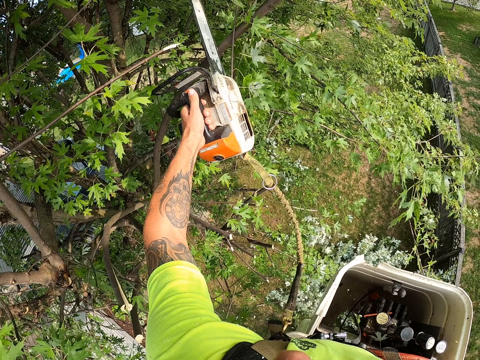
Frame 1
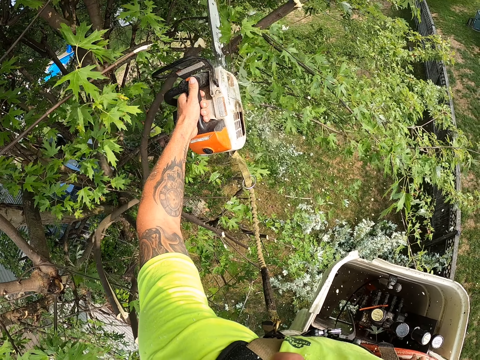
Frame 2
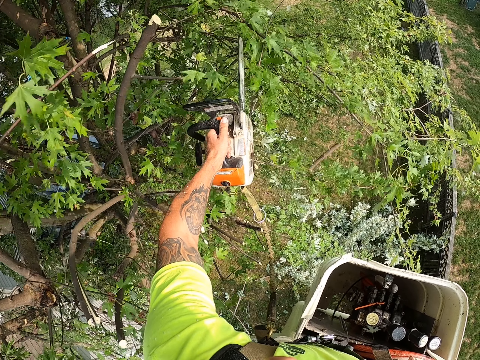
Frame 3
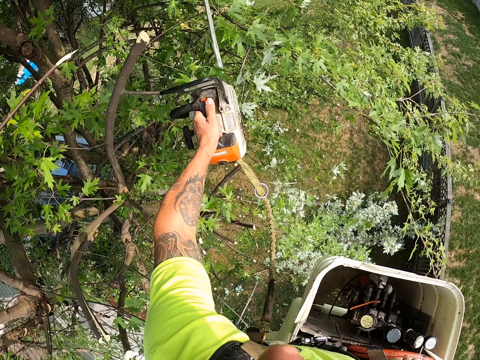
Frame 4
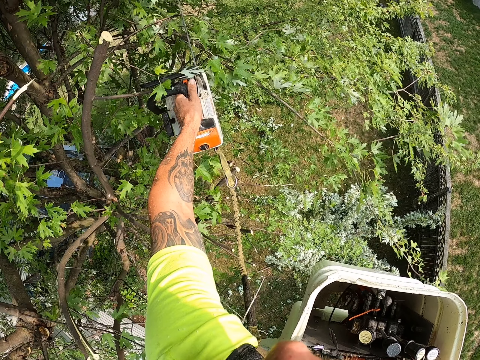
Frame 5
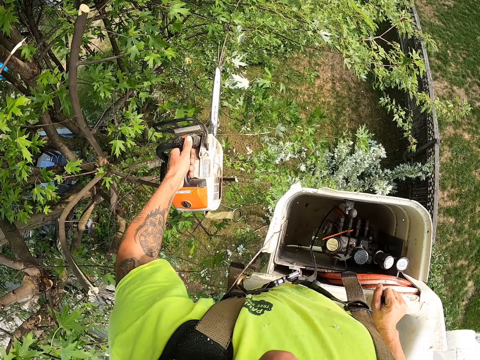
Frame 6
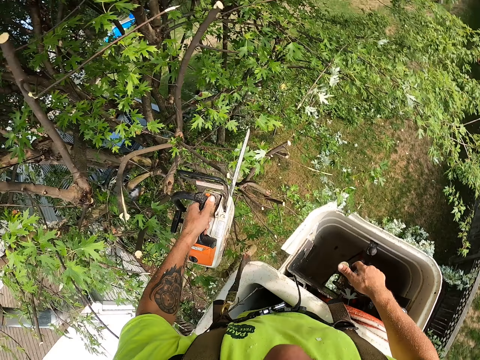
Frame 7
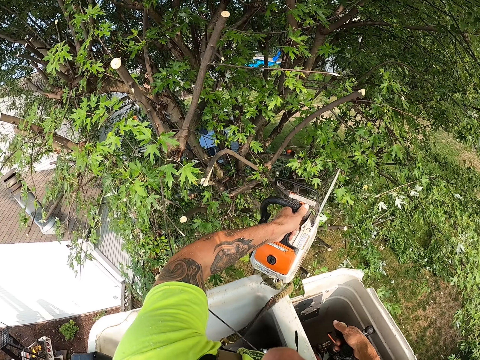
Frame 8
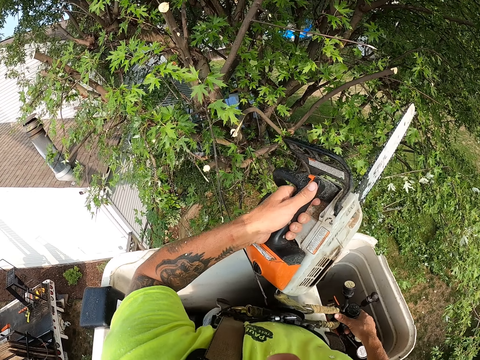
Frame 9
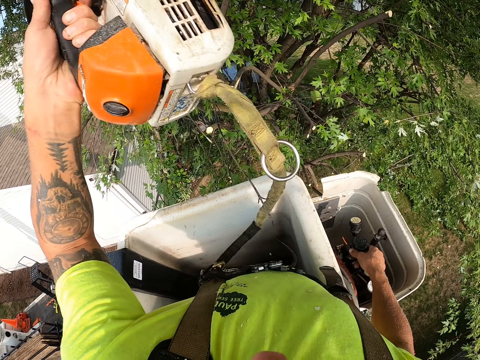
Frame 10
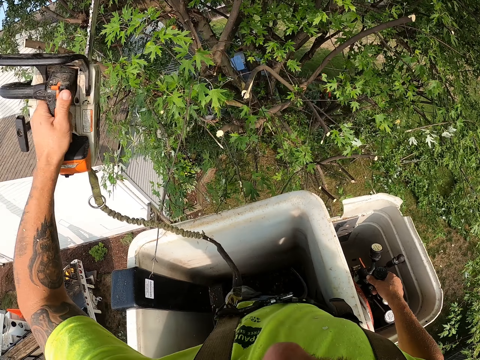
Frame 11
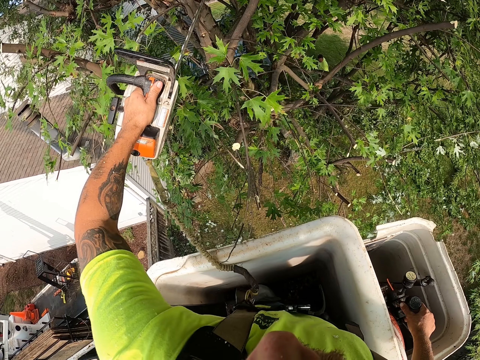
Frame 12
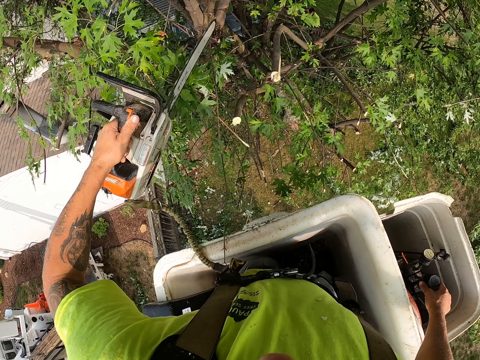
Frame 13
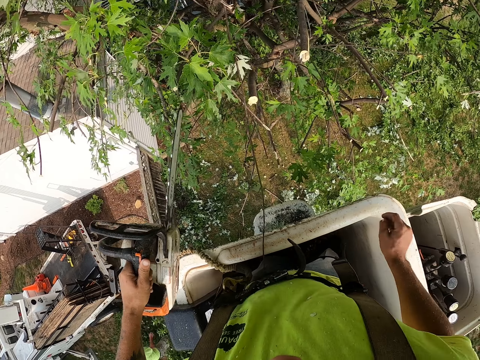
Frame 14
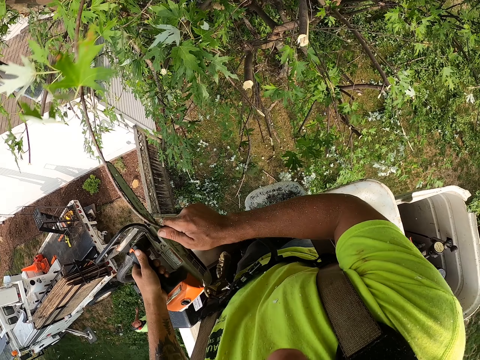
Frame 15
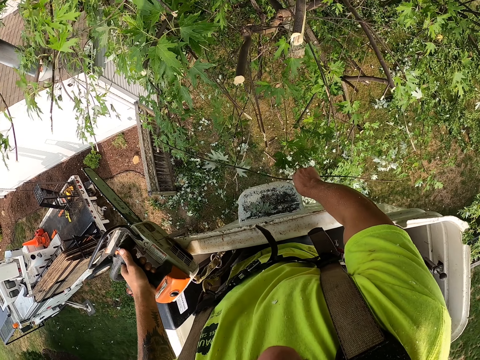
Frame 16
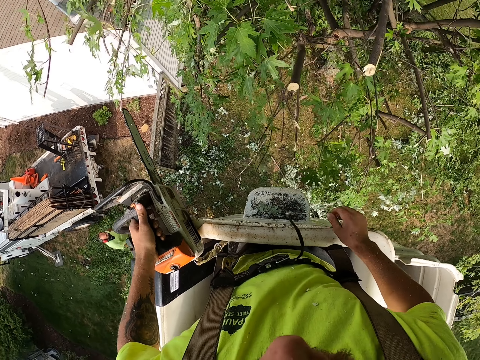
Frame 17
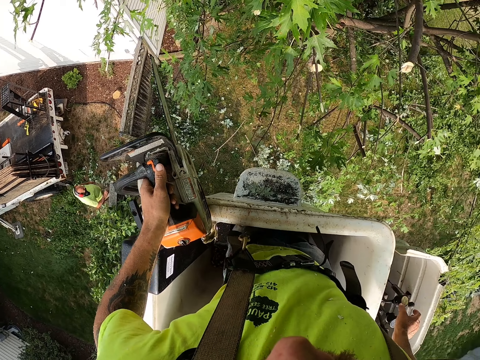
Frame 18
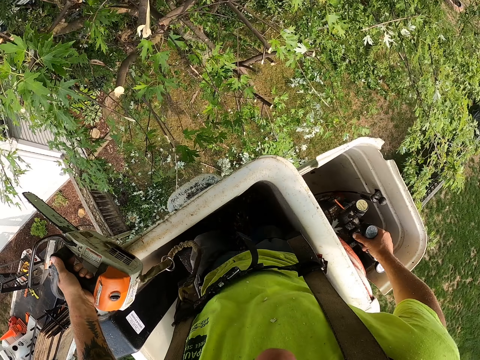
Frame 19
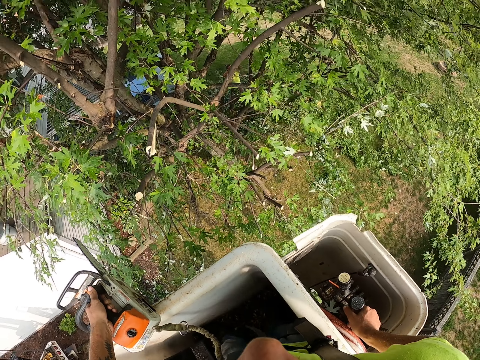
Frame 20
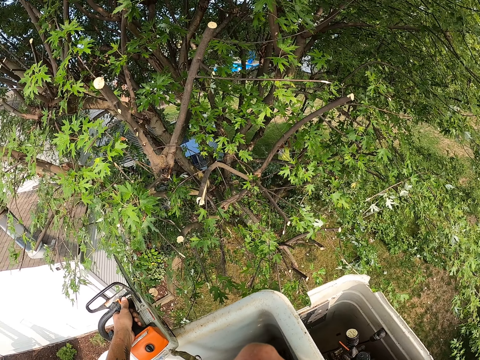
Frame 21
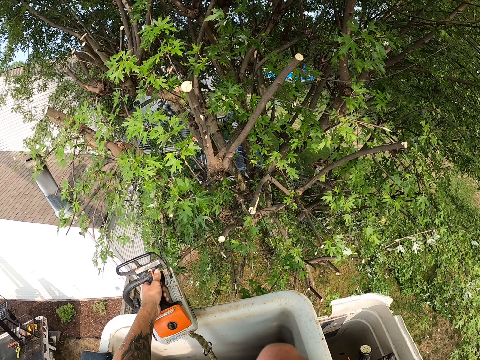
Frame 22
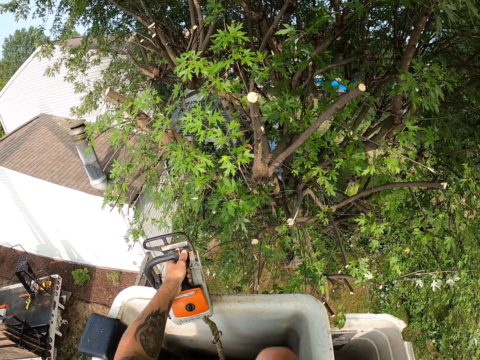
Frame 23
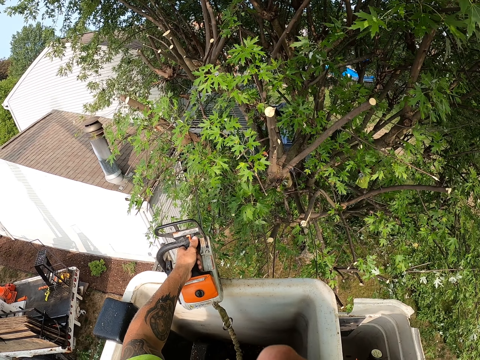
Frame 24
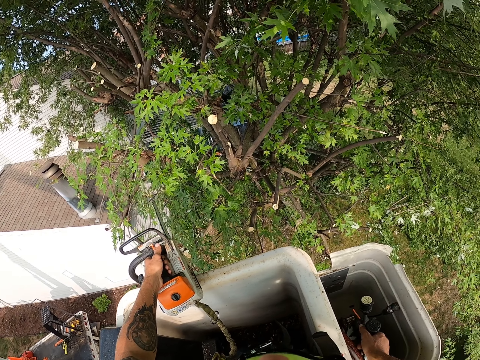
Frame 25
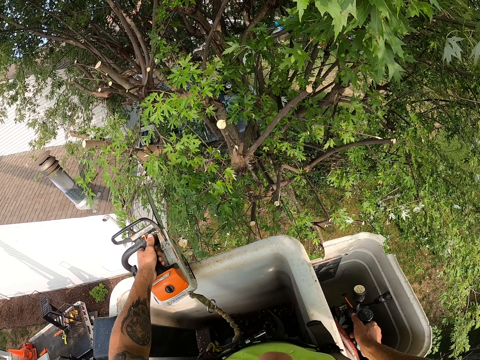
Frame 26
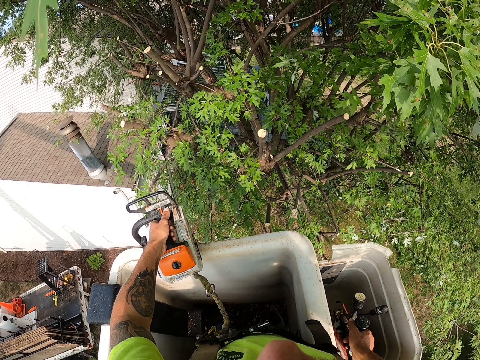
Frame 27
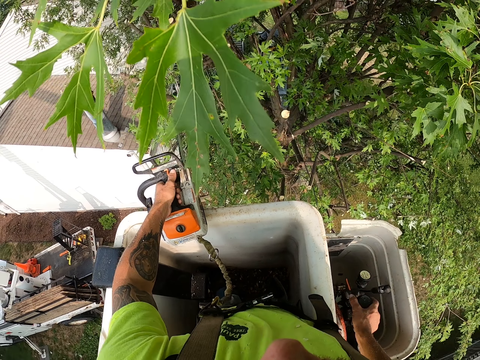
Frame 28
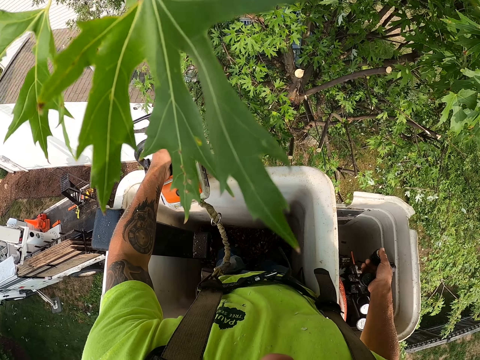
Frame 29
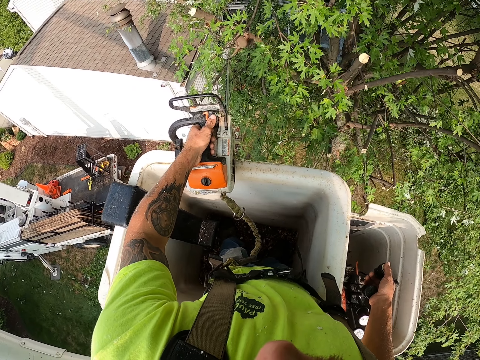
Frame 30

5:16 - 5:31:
The camera wearer cuts a tree branch with the chain saw in his left hand. He operates the elevator. He holds the boom lift with his right hand. He throws a tree branch on the ground with his right hand. He operates the boom lift with his right hand.

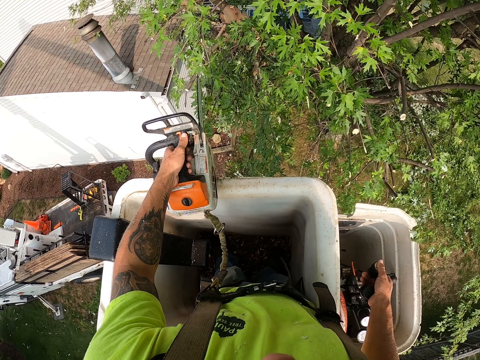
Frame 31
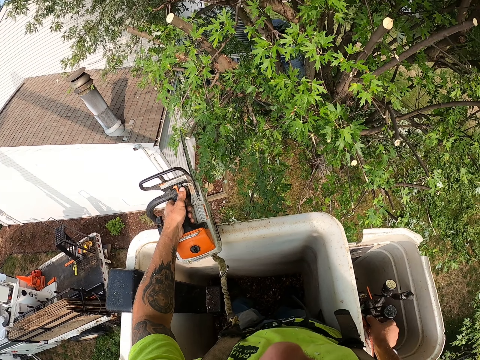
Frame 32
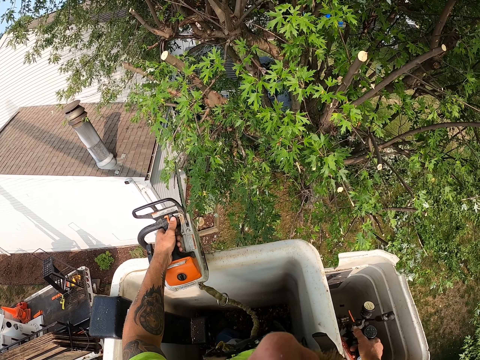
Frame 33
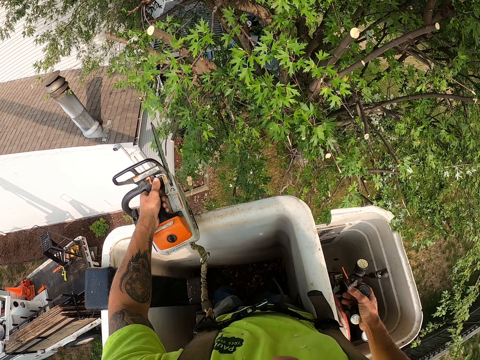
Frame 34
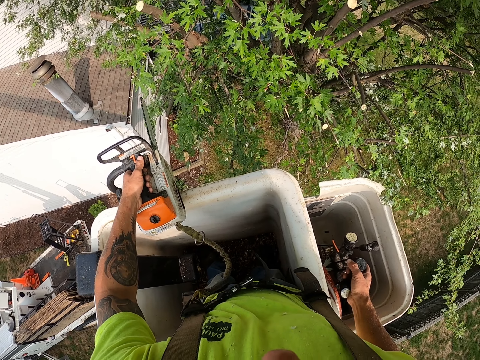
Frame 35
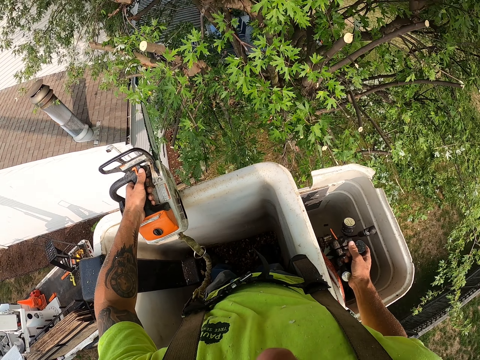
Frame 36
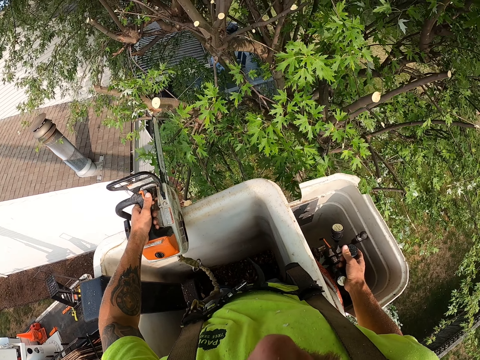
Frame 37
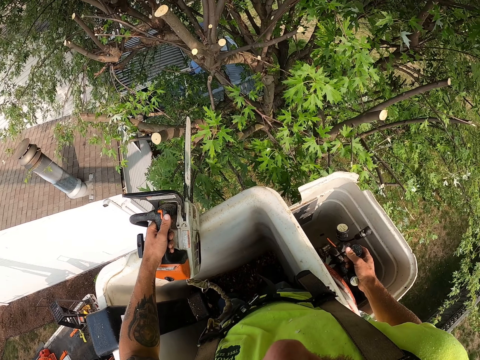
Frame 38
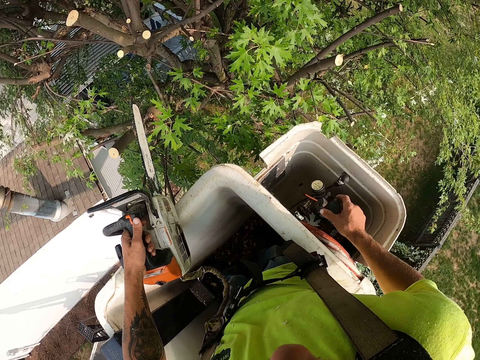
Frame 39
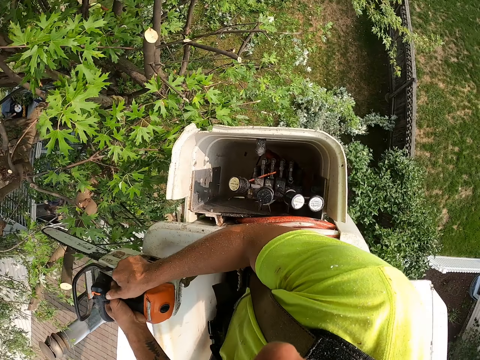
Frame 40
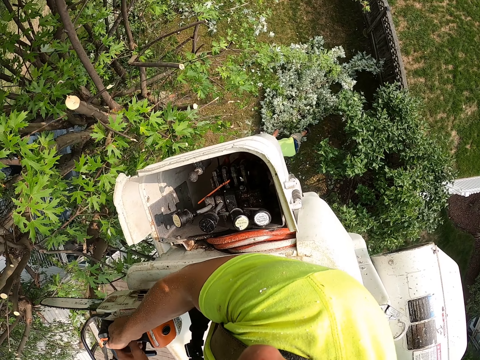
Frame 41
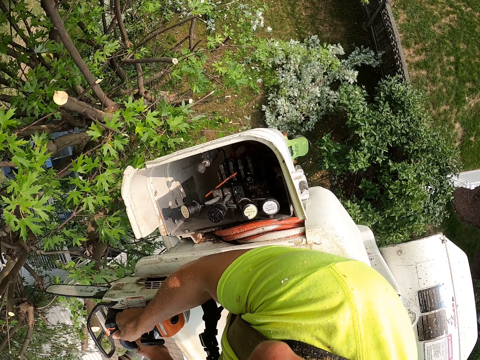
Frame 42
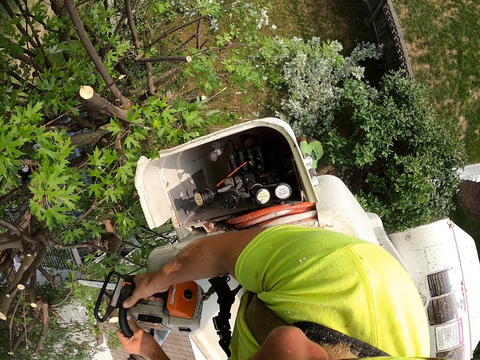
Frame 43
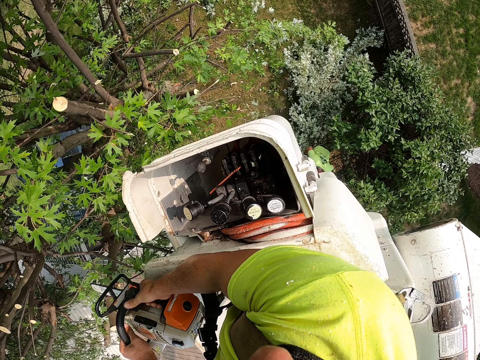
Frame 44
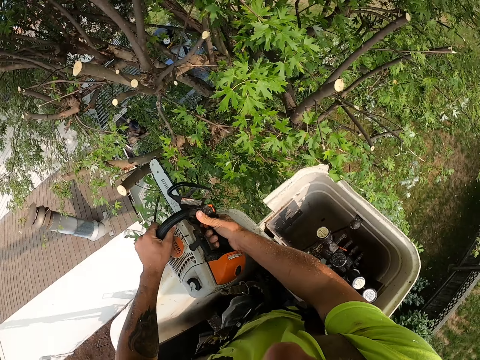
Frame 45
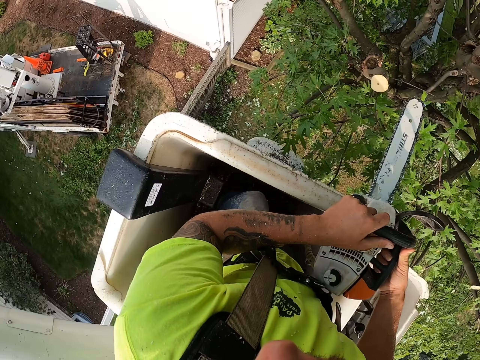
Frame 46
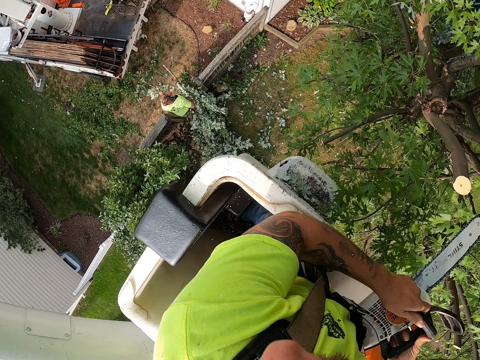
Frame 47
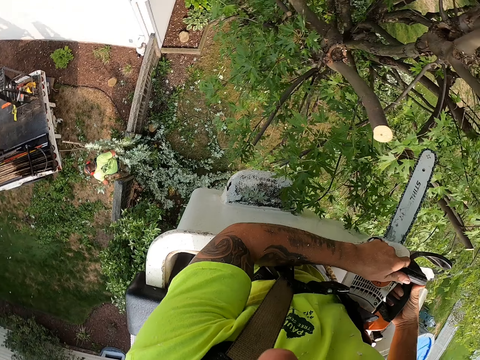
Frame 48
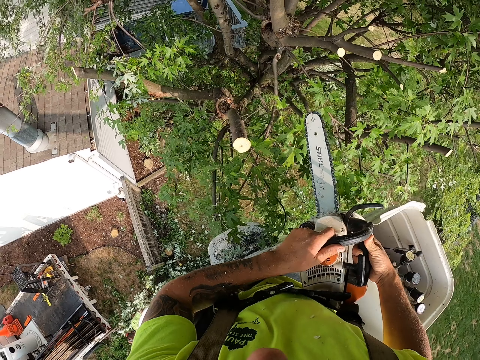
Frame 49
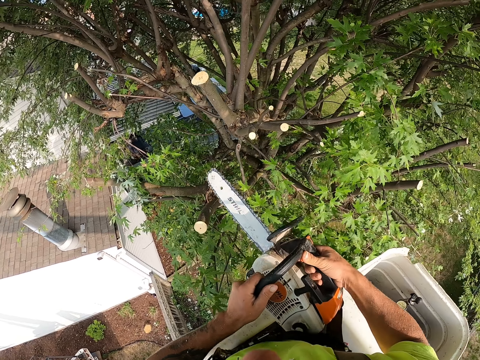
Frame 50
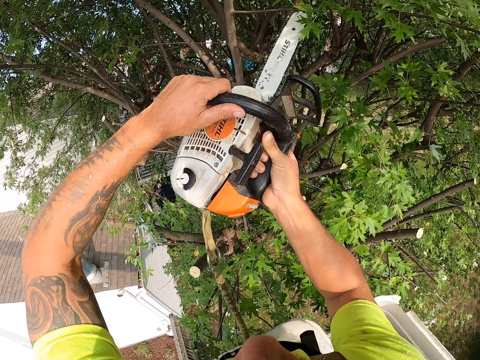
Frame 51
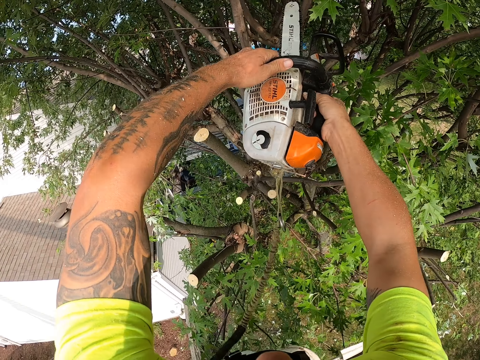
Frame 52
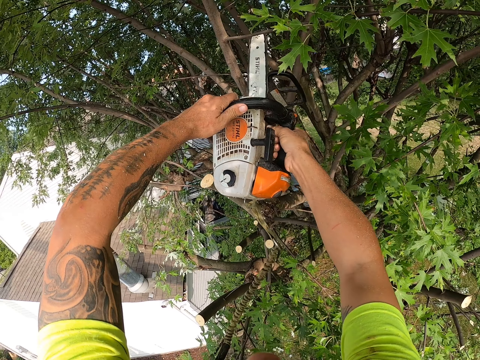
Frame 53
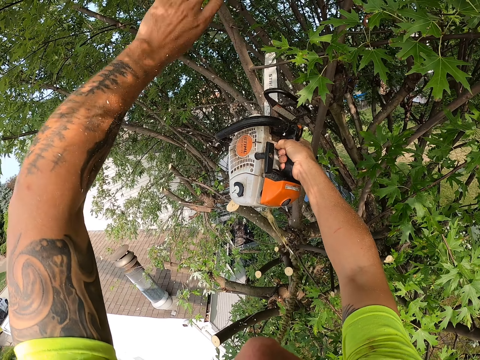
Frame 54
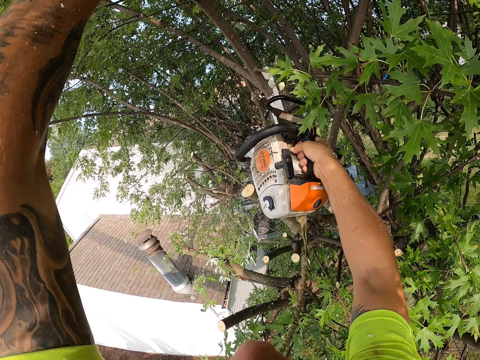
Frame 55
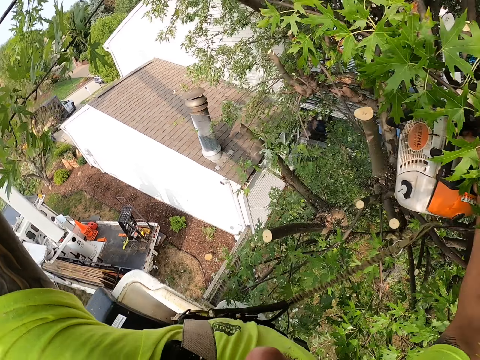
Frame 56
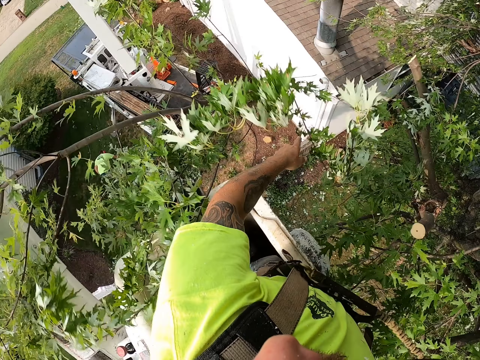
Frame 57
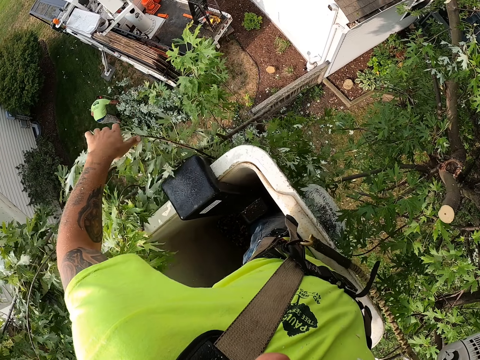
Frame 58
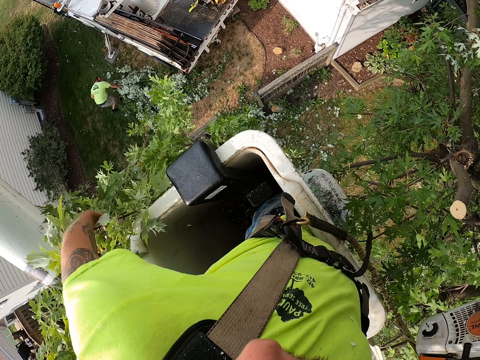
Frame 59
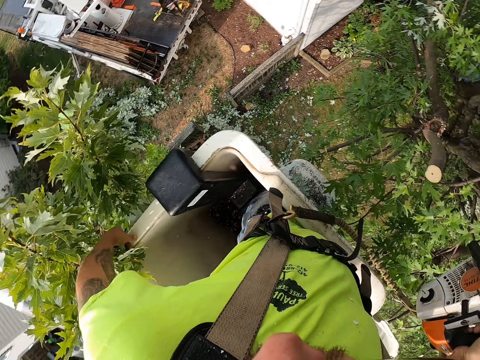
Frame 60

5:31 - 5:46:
The camera wearer holds the power saw with both hands. He operates the chain saw with both hands. He cuts a tree branch with the chain saw in his right hand. He throws the tree branch to the ground with his left hand.
